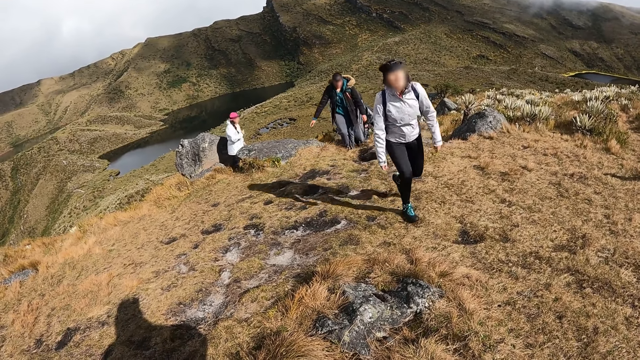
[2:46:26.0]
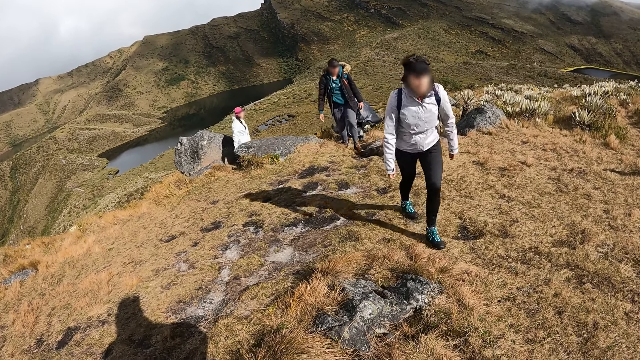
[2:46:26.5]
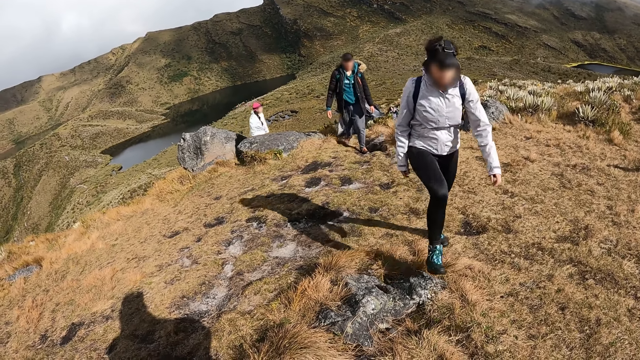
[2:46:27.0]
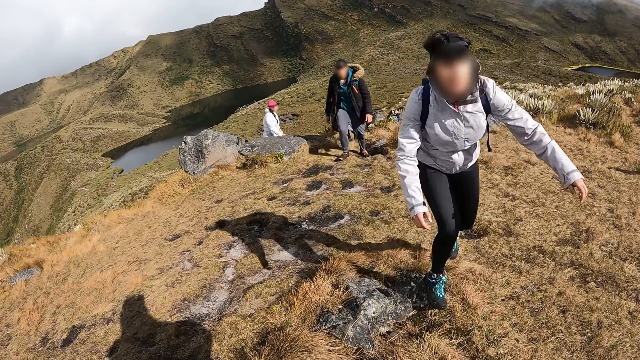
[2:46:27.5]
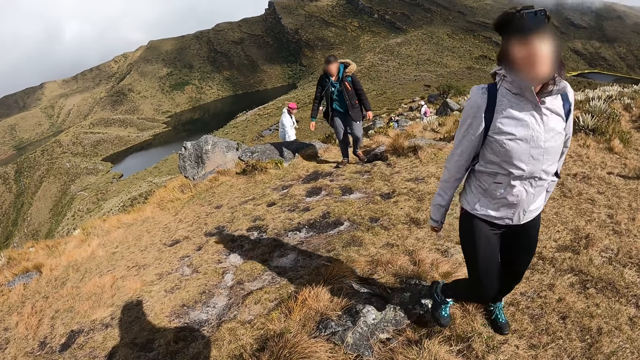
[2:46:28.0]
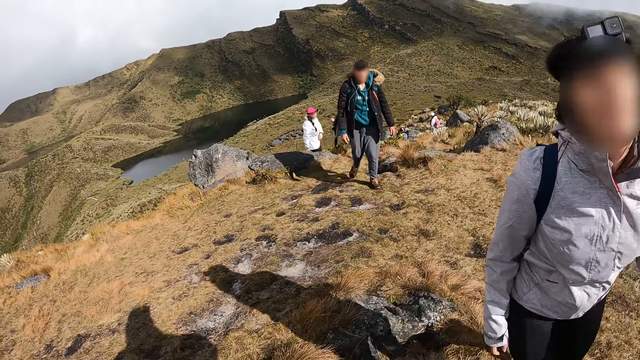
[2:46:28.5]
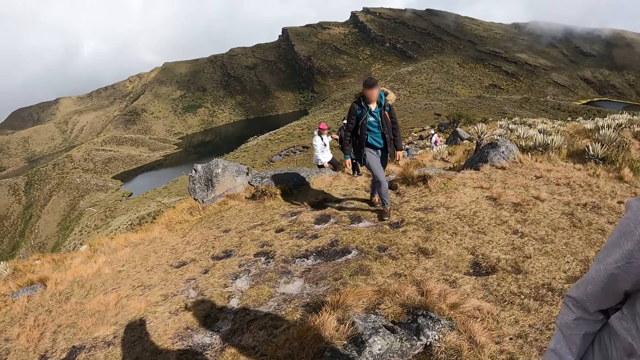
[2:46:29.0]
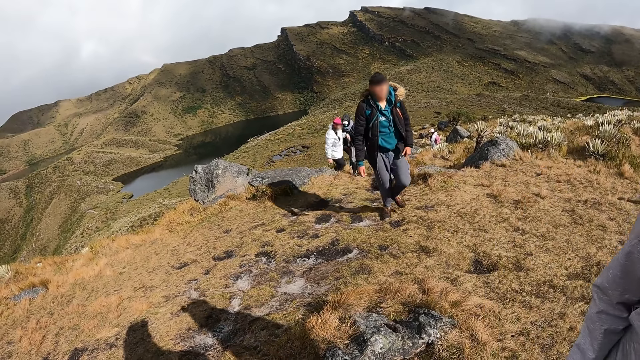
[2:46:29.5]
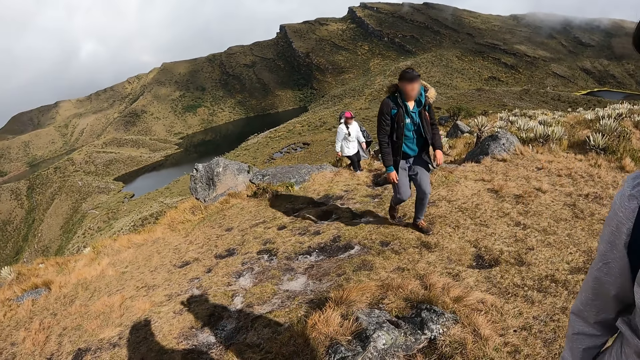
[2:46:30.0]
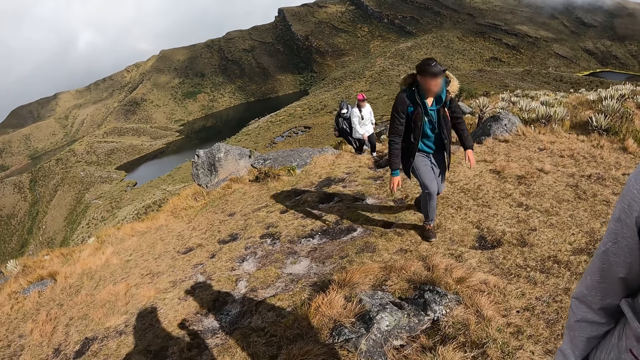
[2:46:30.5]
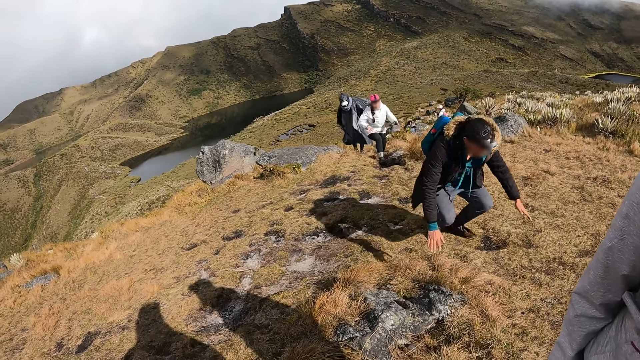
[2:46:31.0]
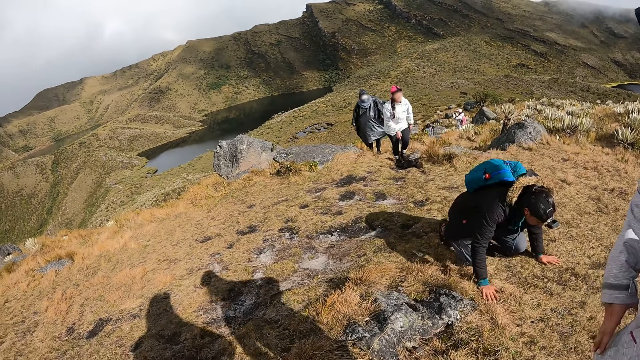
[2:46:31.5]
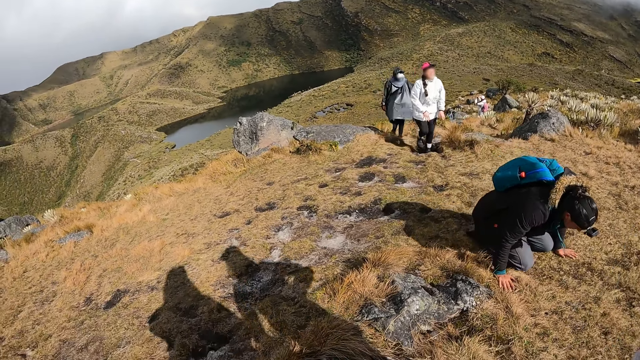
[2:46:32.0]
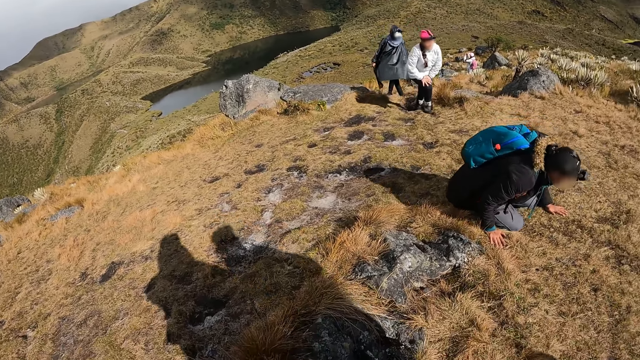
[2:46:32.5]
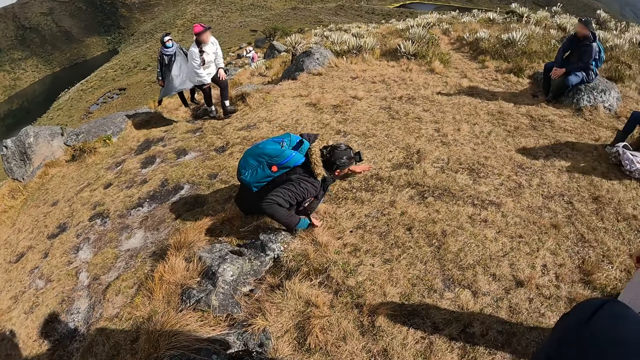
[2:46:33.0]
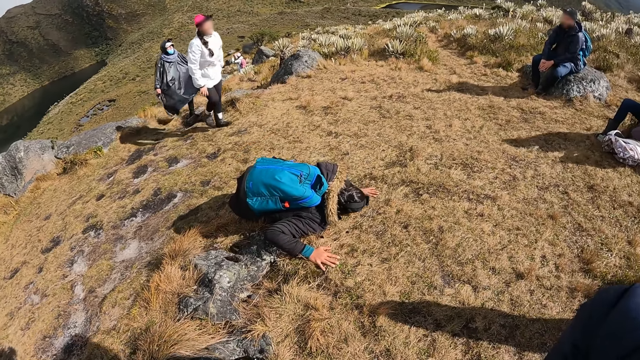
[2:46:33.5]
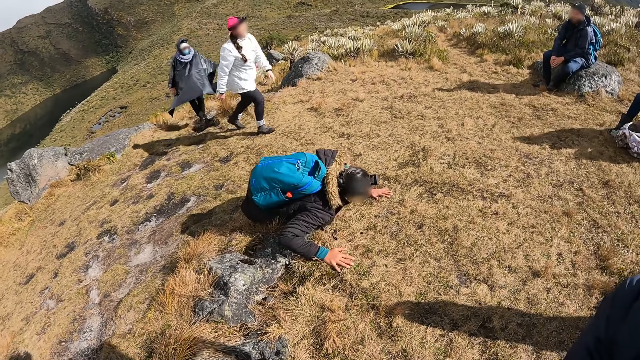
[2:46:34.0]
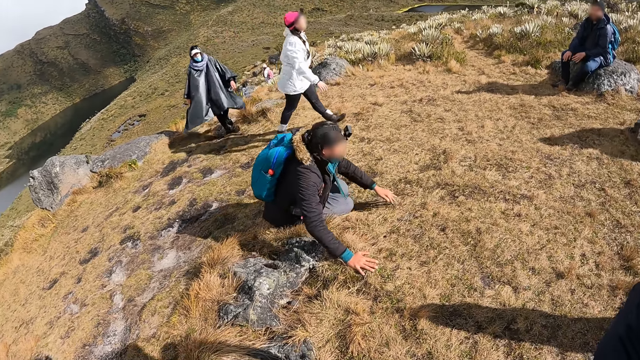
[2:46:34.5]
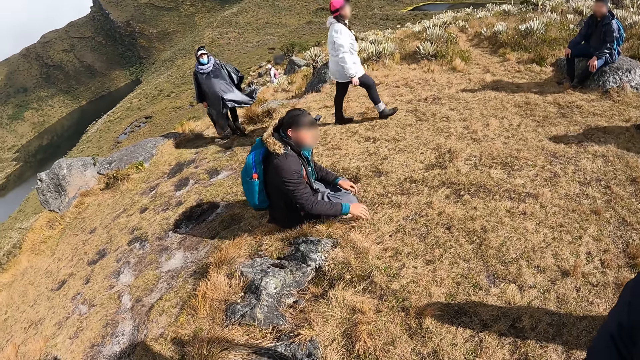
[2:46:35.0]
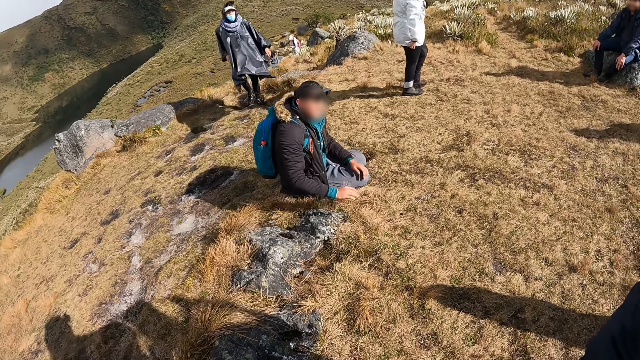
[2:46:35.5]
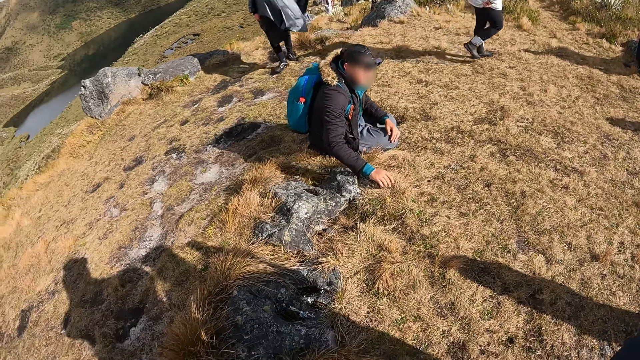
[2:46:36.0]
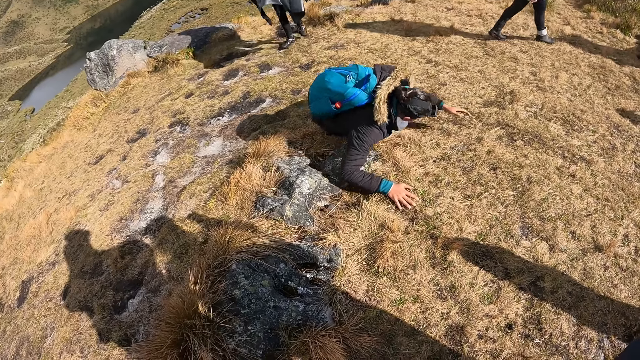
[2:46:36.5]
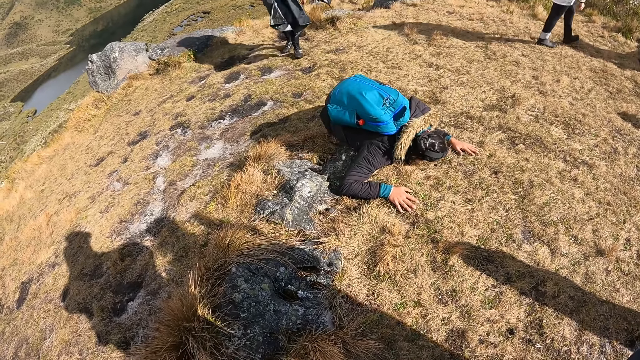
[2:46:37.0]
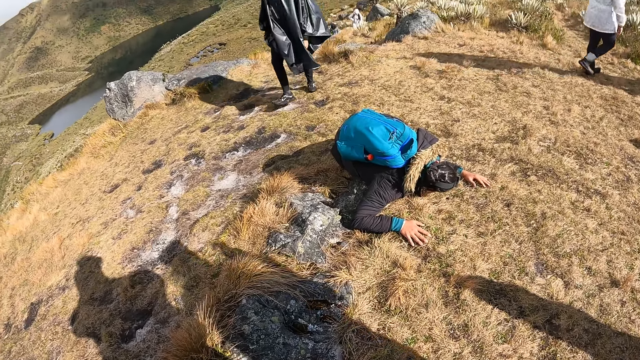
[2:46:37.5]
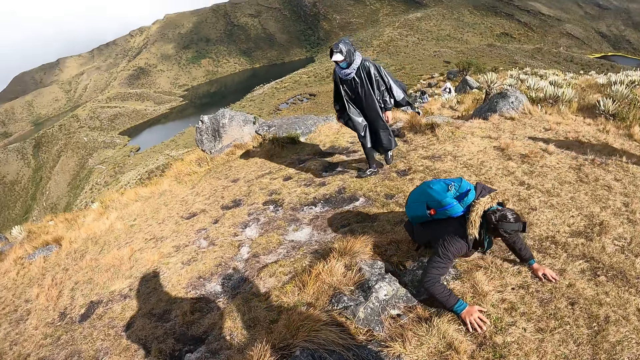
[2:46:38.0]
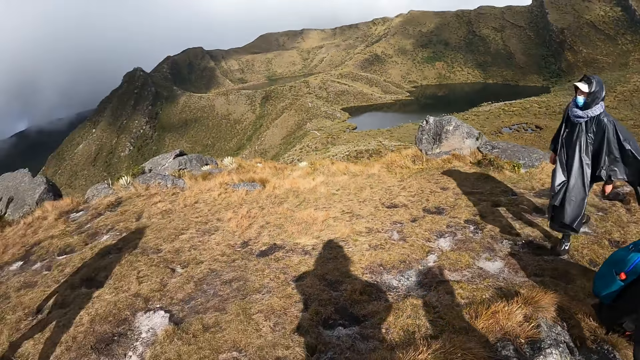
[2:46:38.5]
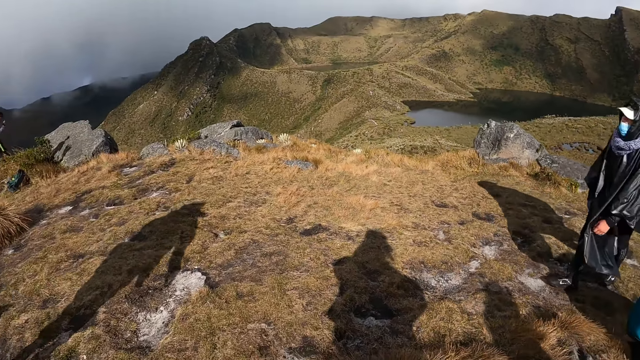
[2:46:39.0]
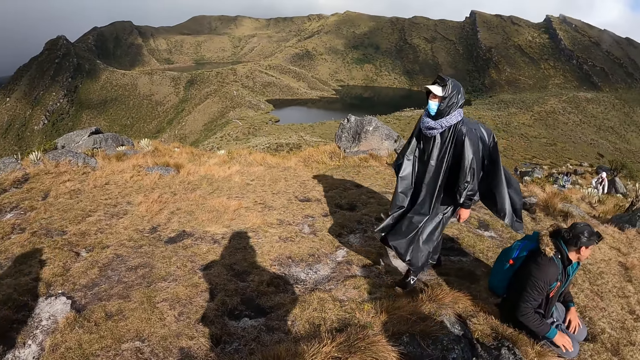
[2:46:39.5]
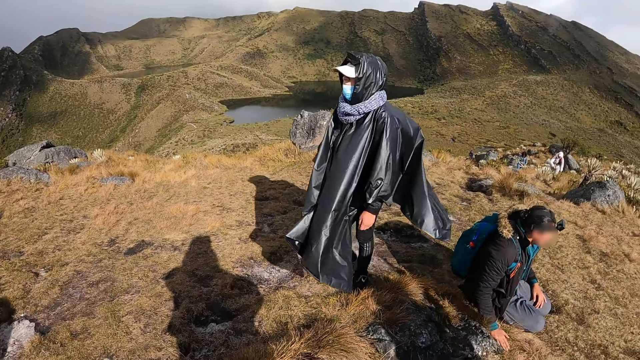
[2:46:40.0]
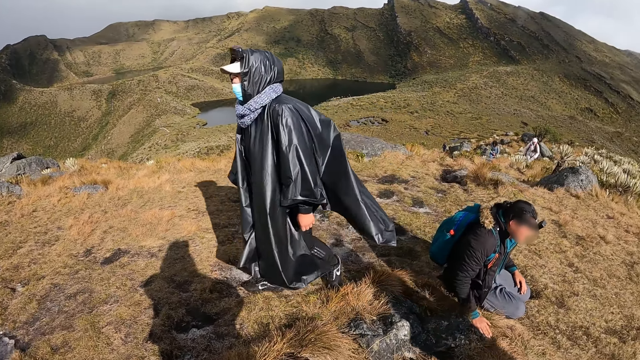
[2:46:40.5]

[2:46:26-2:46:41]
A woman interacts with the camera wearer. Another woman climbs up the hill. A man climbs up the hill. A third woman places both hands on the hill and lays her chest on the hill. The second woman places both hands on her right leg. The second woman walks towards another man on the rock on the hill. The other man places his hands on his legs. The first man walks on the hill. The third woman lays her chest and both hands on the hill. The third woman lifts her chest and both hands from the hill and places her left hand on her left leg.

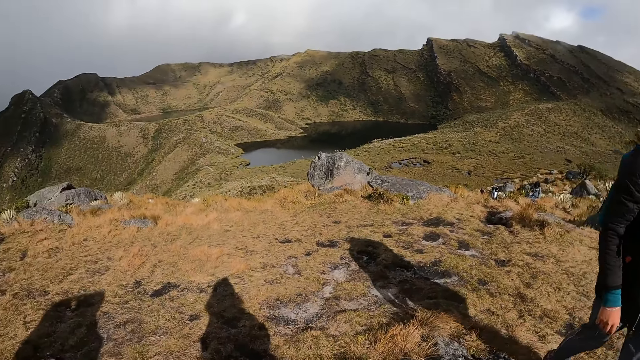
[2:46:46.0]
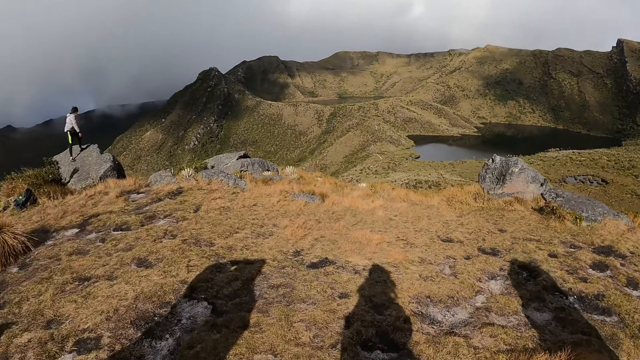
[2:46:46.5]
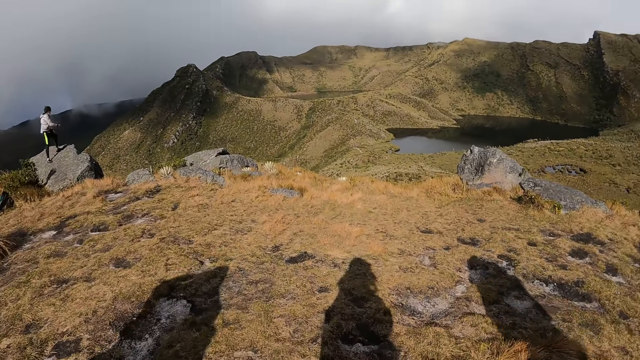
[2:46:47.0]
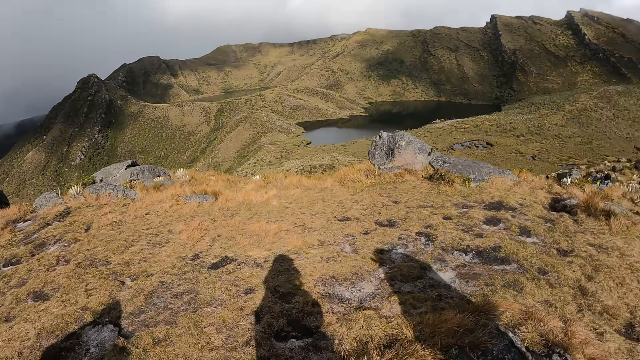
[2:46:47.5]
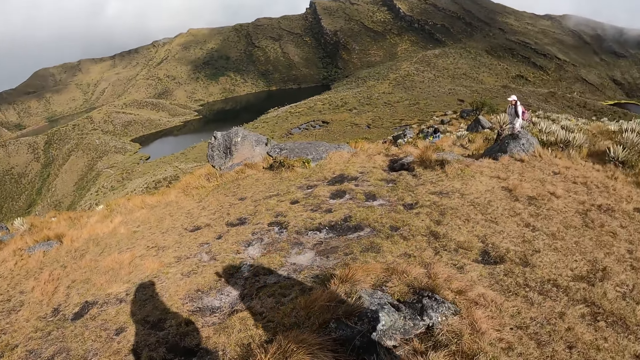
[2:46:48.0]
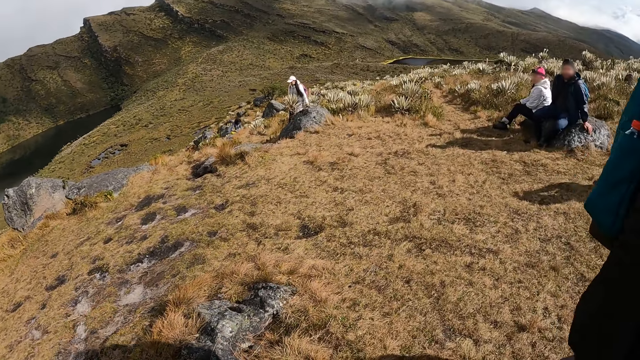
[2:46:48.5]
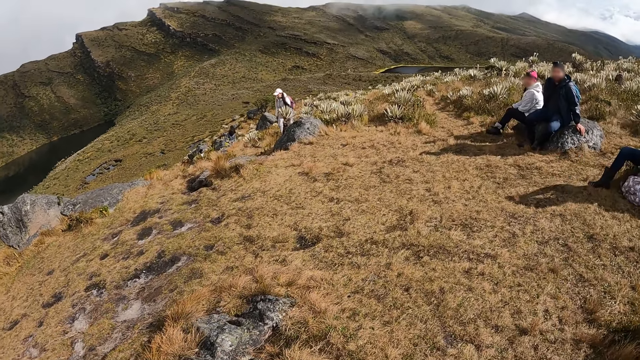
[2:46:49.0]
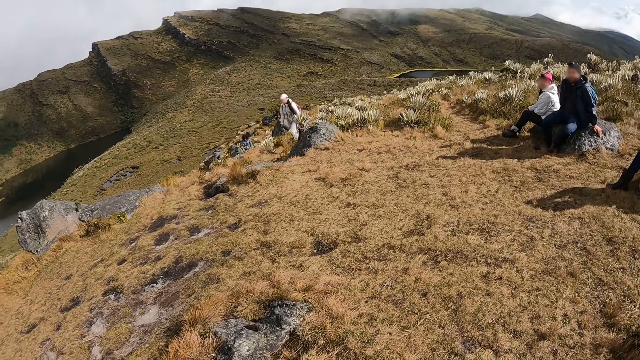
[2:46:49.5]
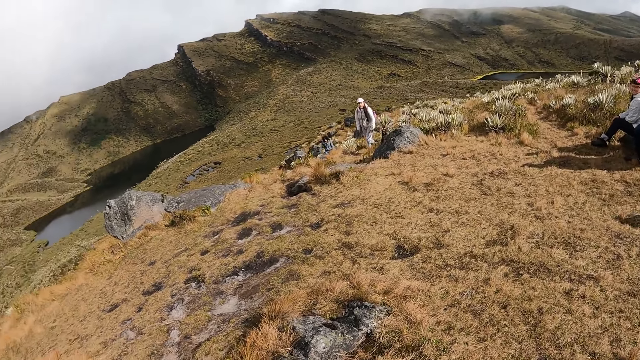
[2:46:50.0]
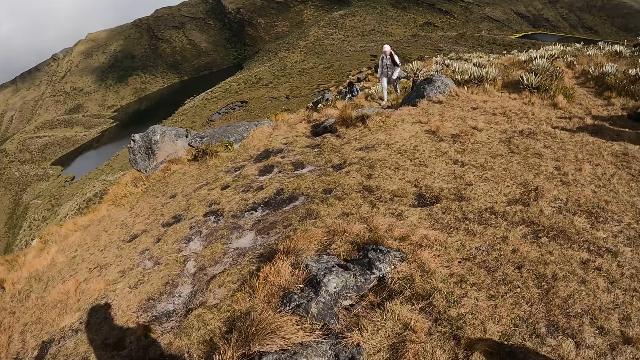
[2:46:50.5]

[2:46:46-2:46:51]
The camera wearer looks around the hill.
